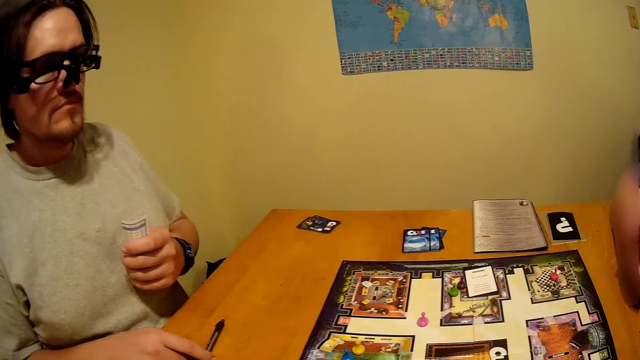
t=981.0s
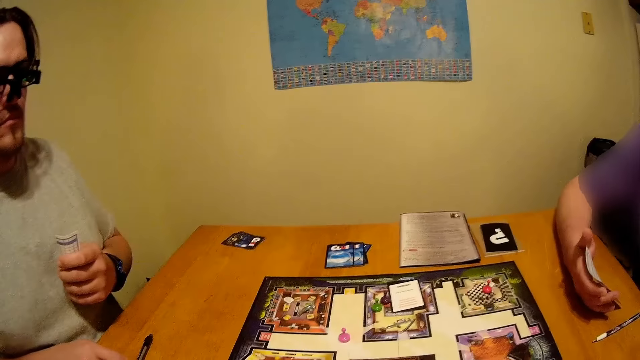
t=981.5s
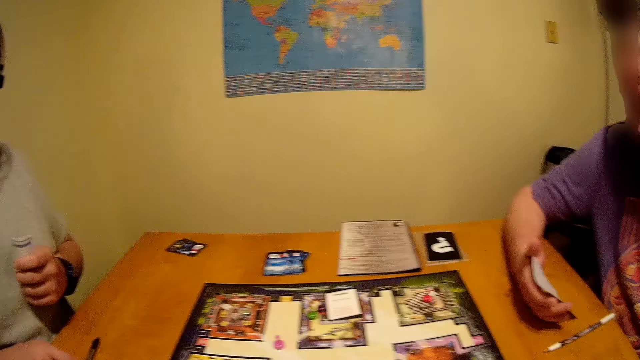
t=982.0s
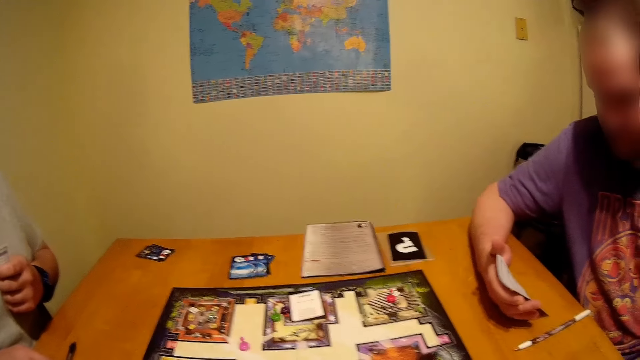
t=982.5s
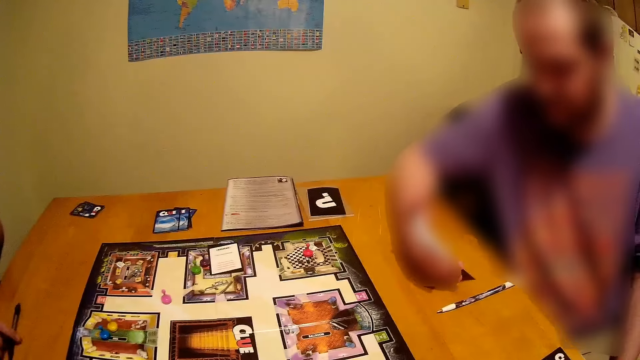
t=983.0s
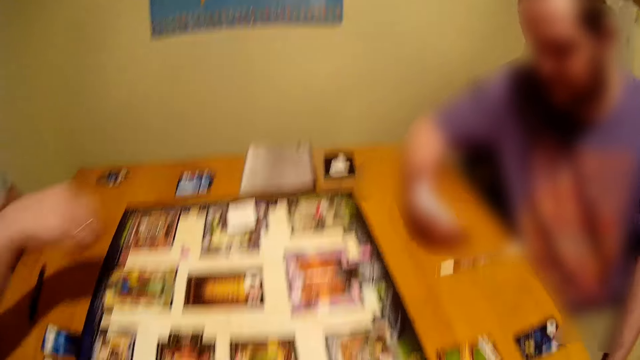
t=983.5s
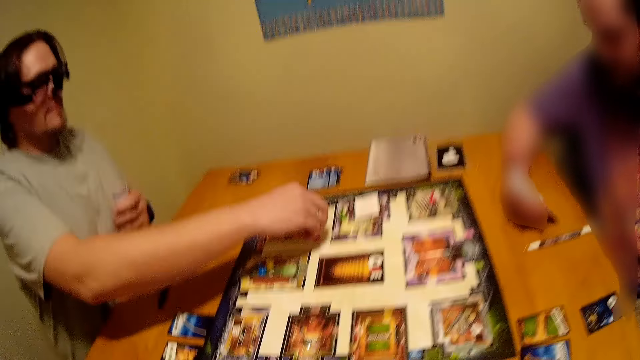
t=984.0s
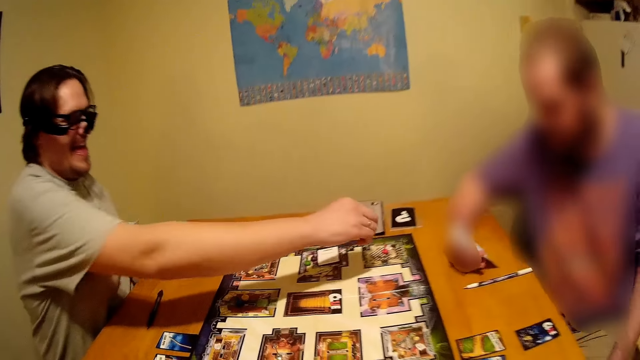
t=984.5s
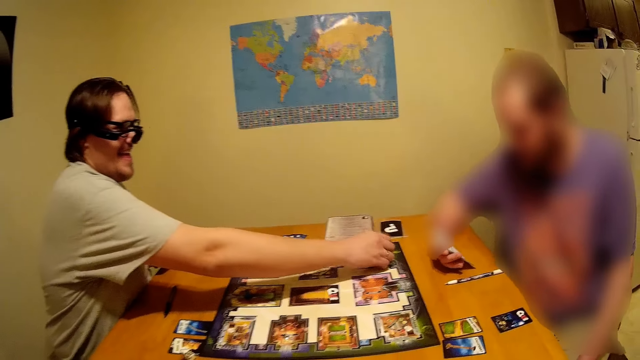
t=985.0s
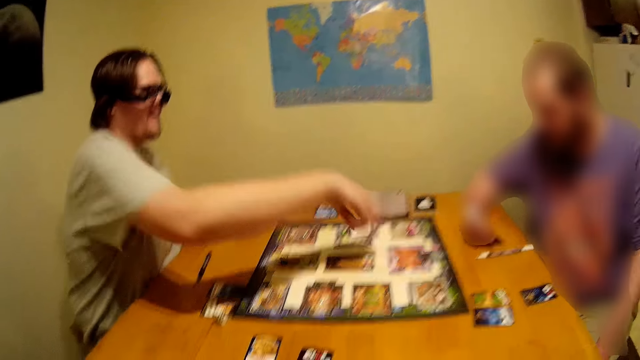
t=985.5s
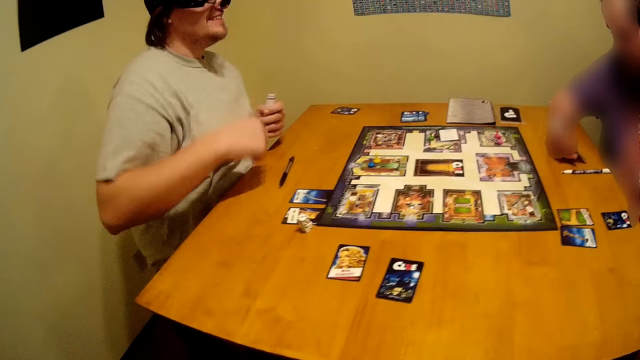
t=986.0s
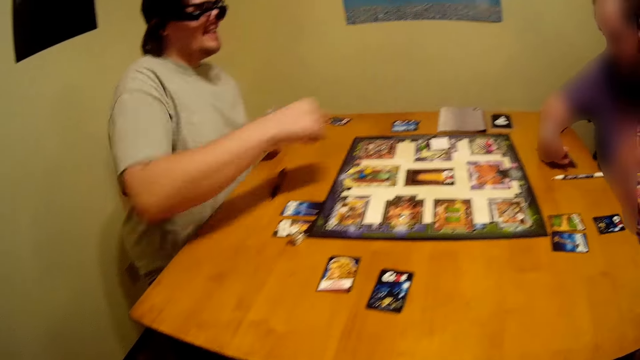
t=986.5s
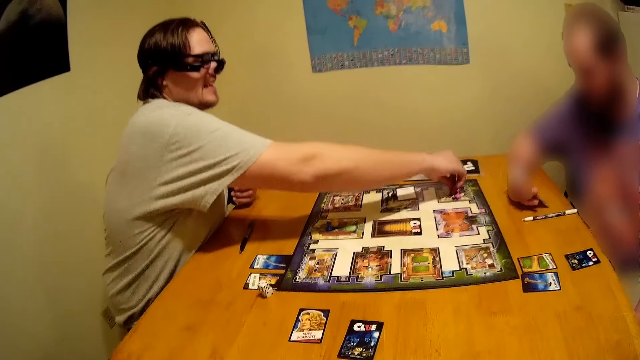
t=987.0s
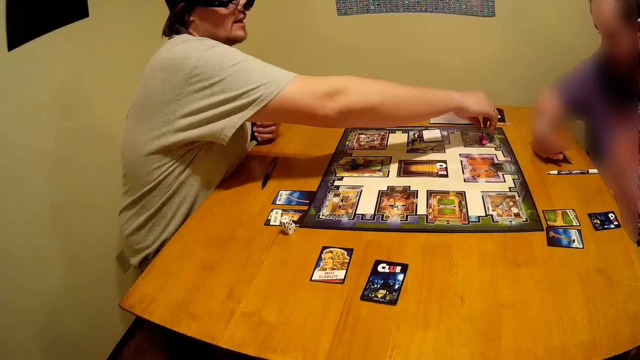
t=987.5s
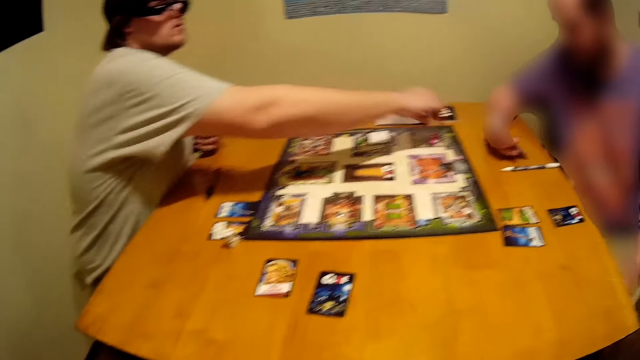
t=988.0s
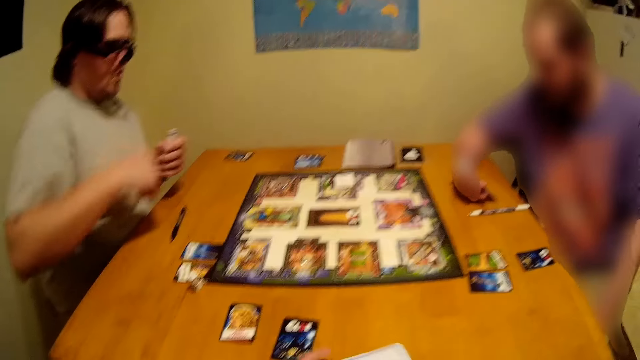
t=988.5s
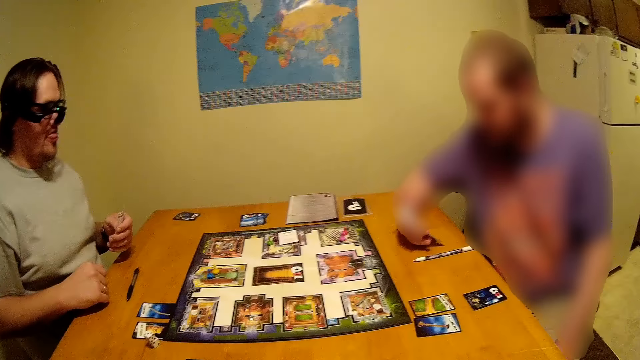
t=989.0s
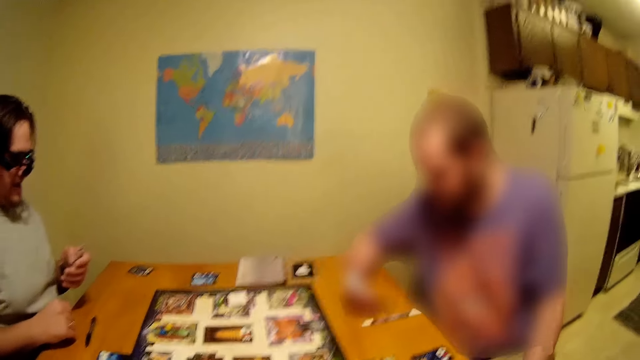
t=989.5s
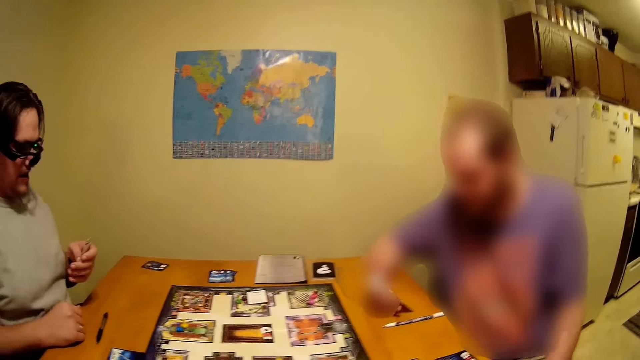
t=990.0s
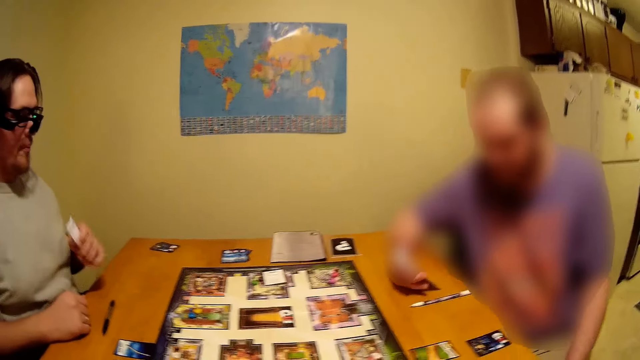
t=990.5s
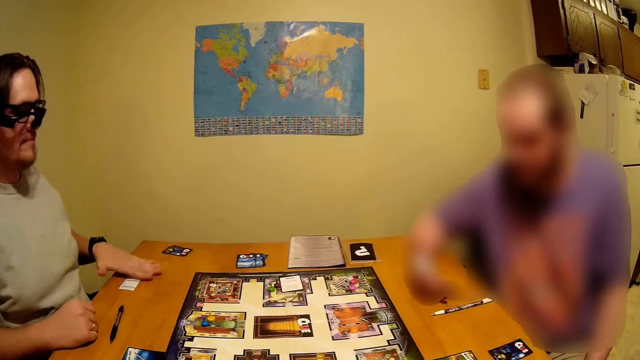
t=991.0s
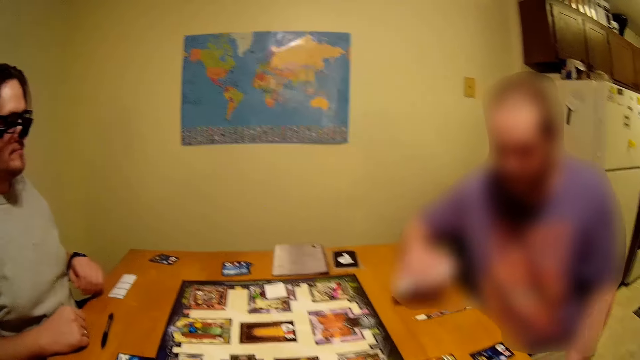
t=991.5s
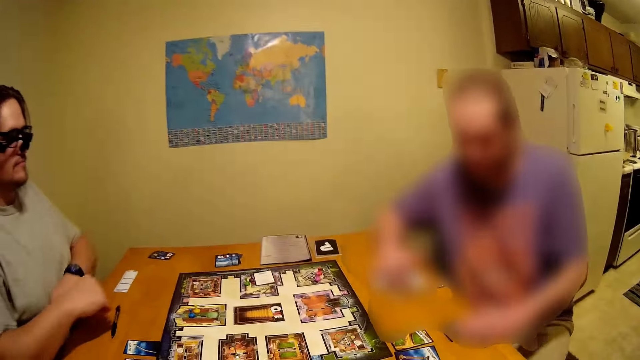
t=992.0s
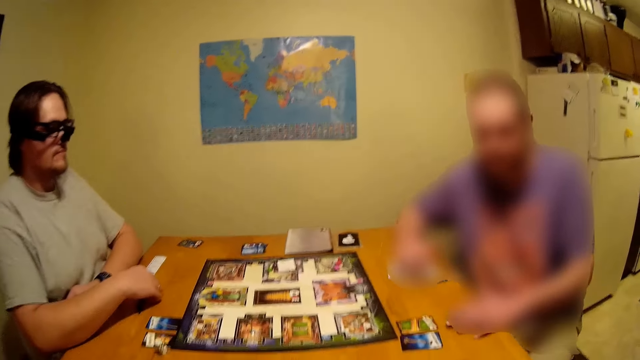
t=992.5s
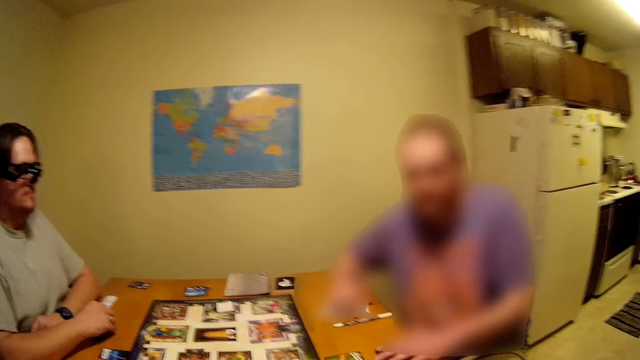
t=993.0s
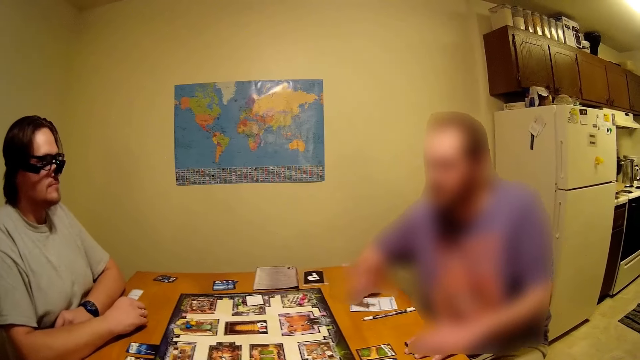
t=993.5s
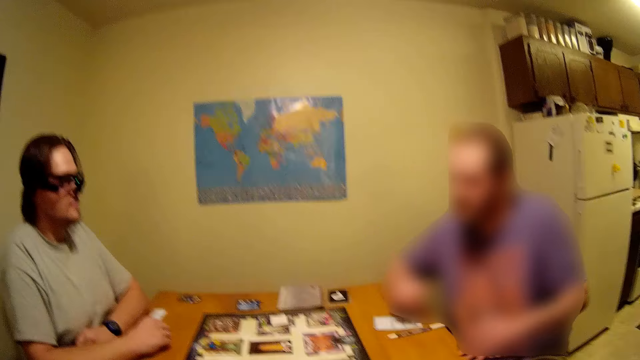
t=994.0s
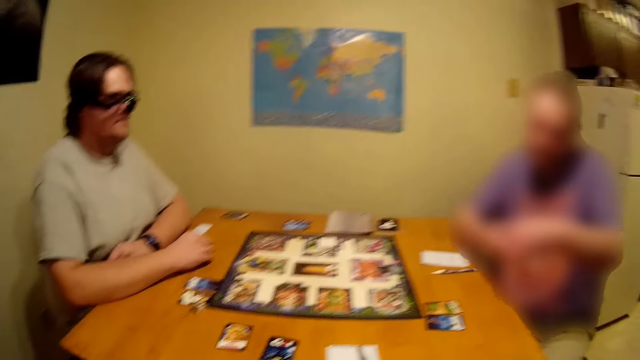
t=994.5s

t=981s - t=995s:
A person moves something on the game board. The person puts the paper on the table.

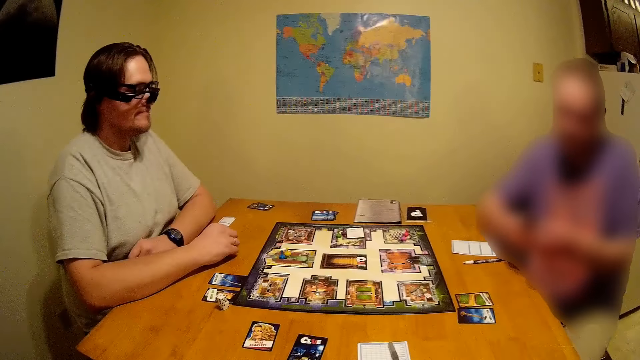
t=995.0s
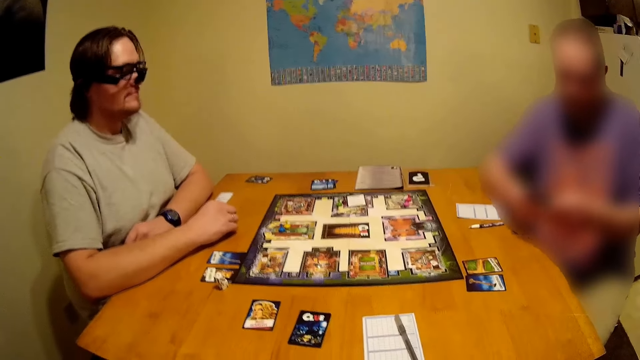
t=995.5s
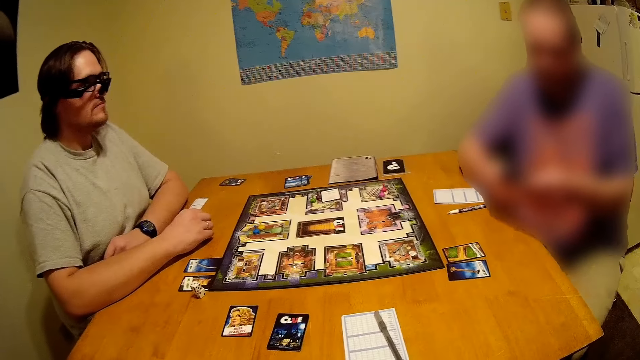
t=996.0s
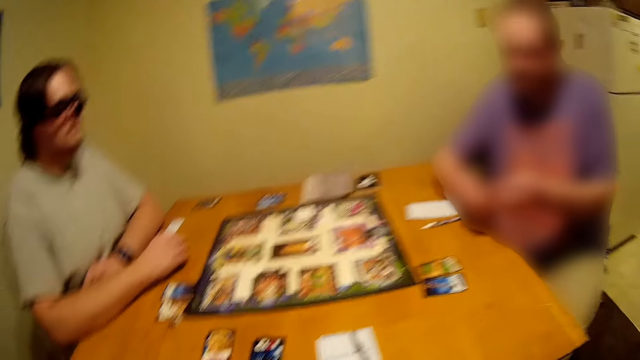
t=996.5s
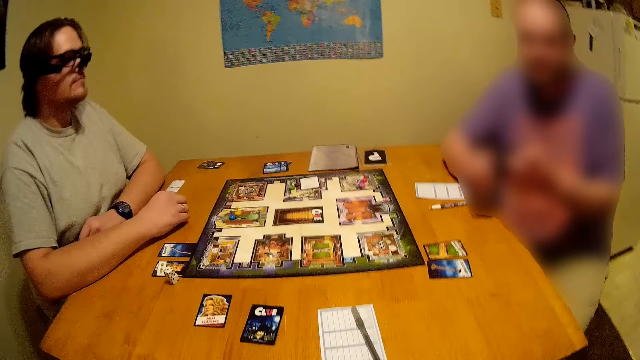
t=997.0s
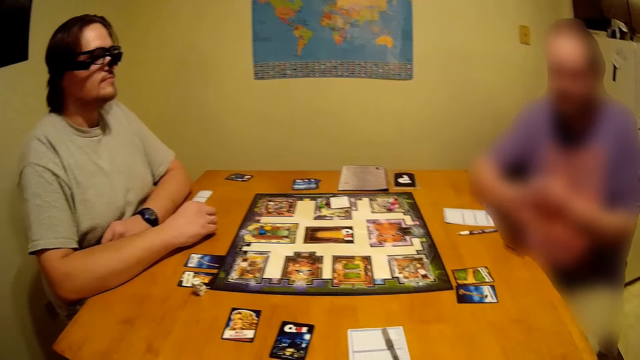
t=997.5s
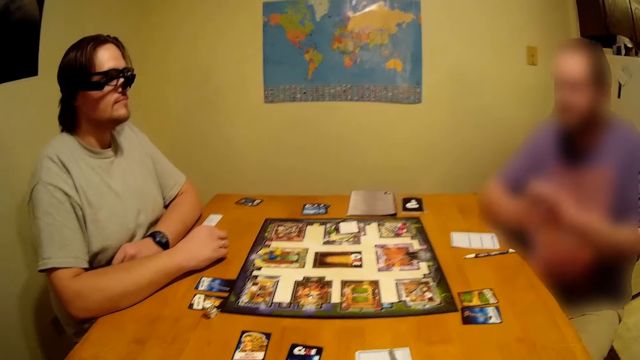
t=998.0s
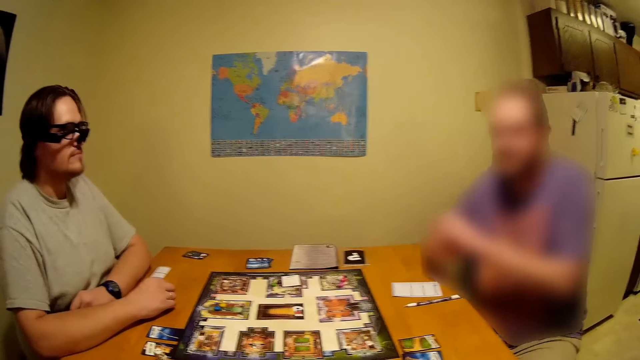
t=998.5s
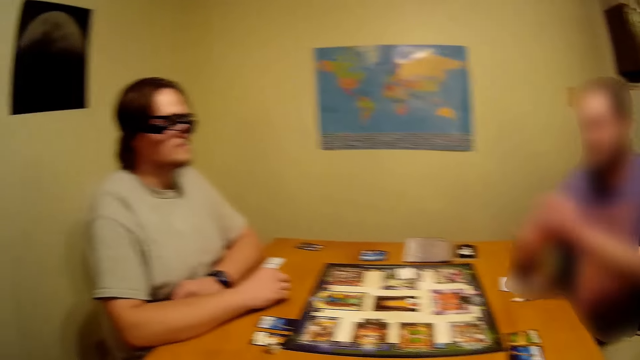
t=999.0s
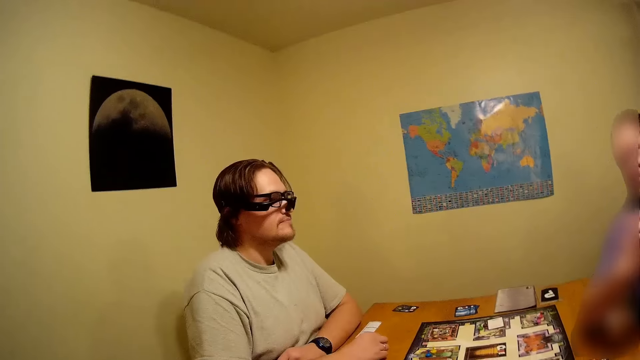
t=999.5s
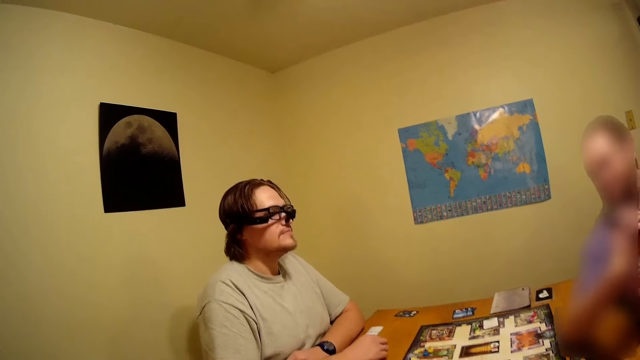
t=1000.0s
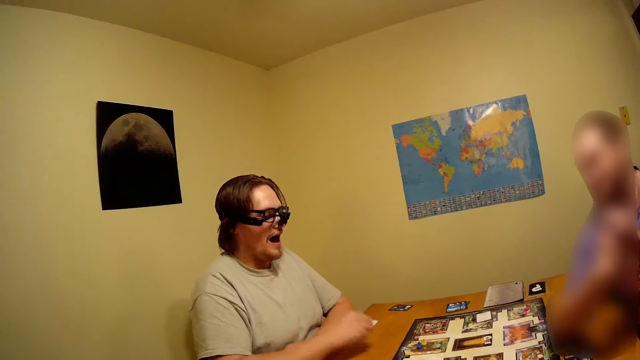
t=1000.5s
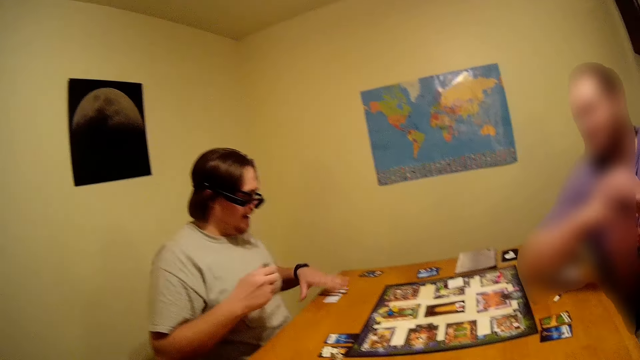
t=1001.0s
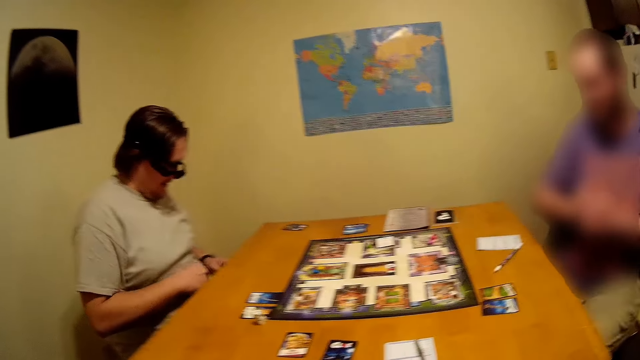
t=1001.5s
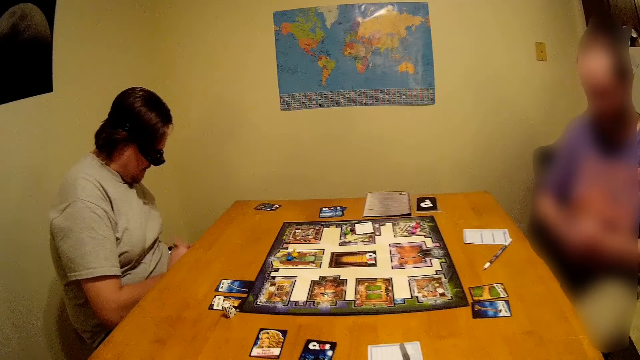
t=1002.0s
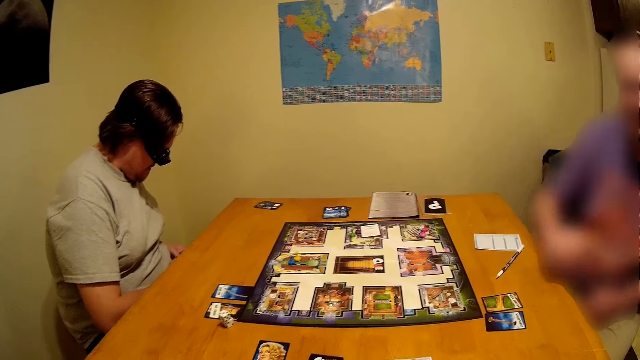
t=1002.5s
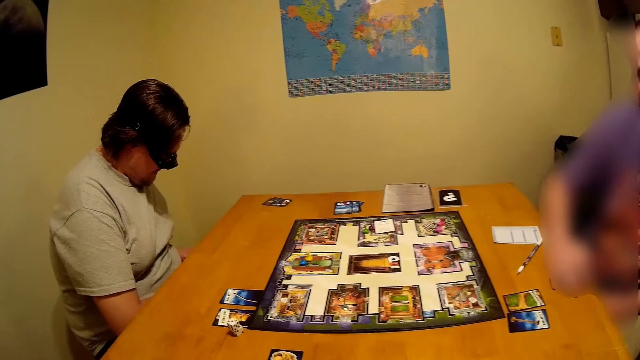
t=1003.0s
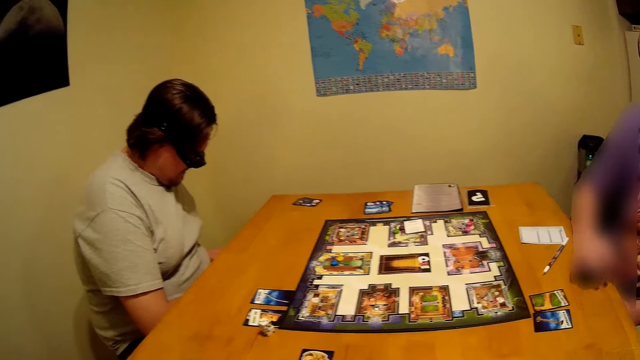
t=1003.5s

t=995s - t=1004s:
A person picks up the paper on the table.
